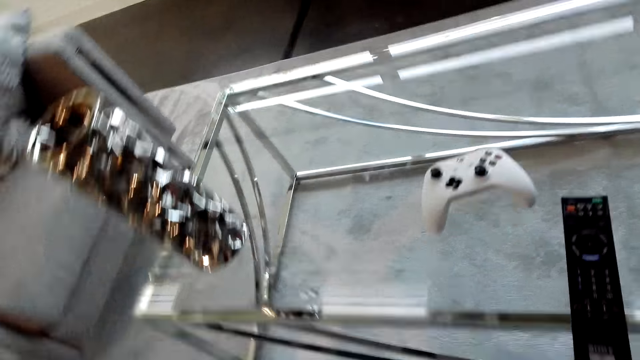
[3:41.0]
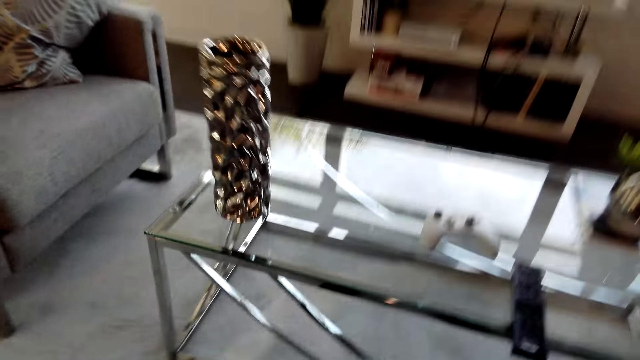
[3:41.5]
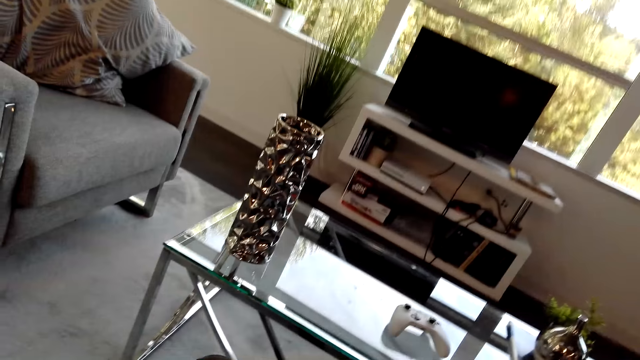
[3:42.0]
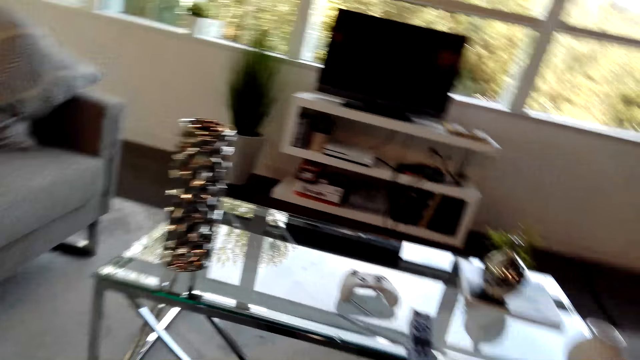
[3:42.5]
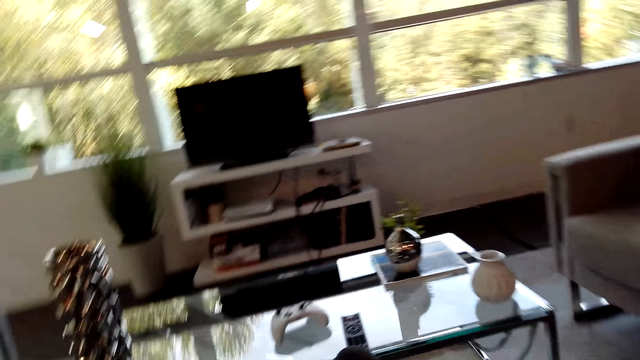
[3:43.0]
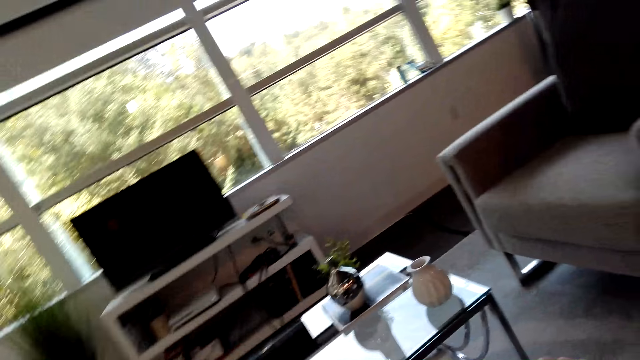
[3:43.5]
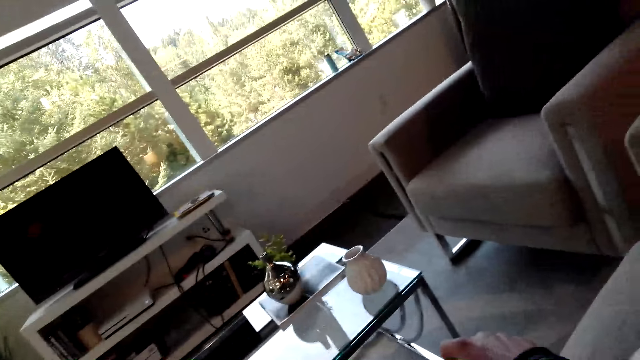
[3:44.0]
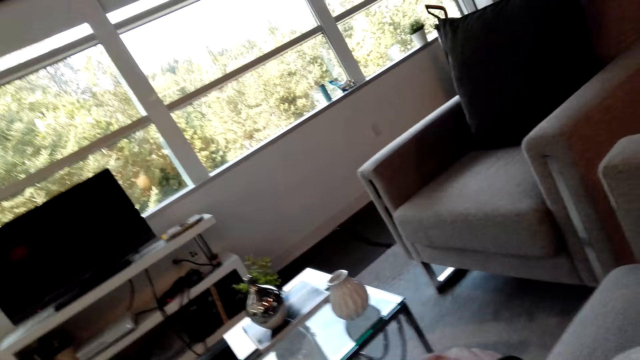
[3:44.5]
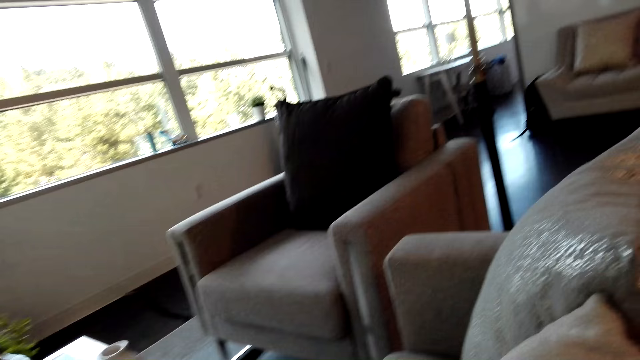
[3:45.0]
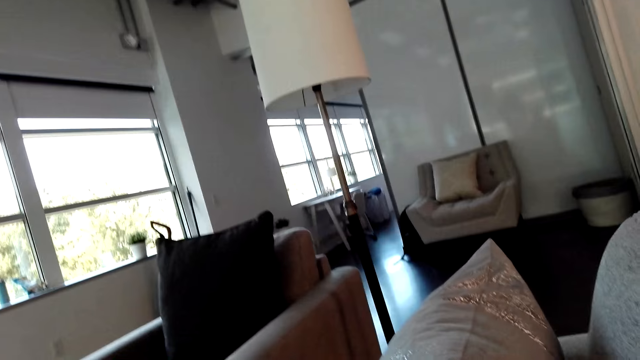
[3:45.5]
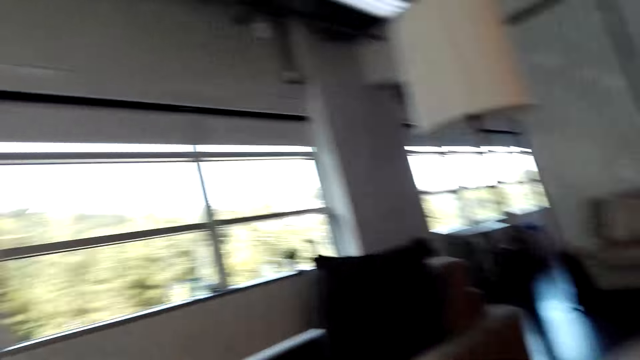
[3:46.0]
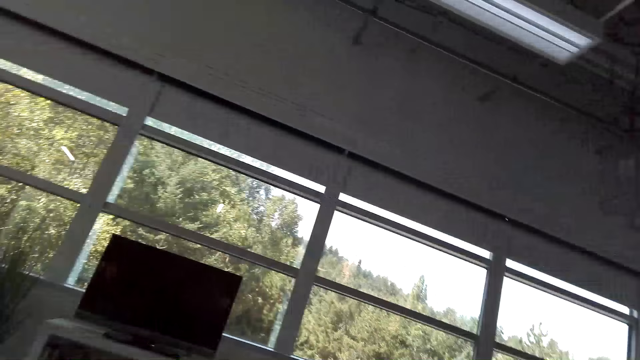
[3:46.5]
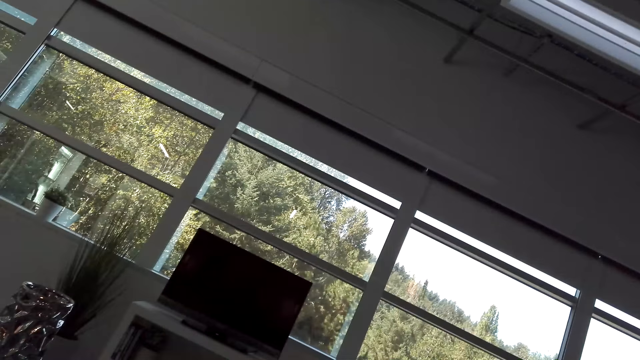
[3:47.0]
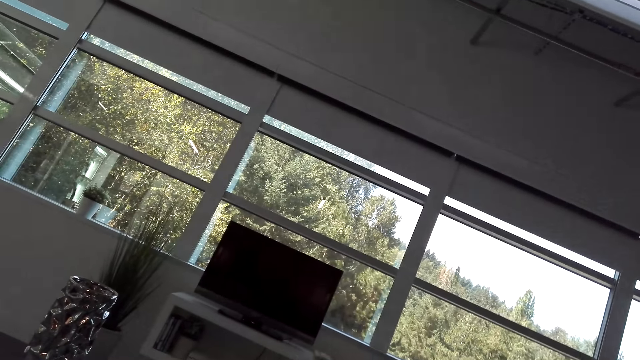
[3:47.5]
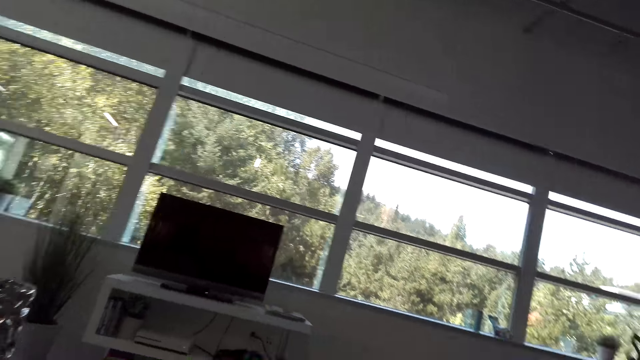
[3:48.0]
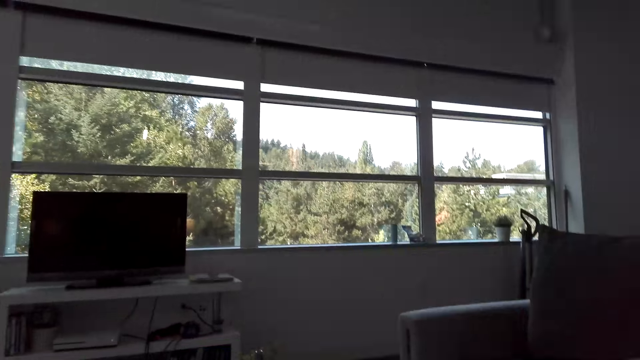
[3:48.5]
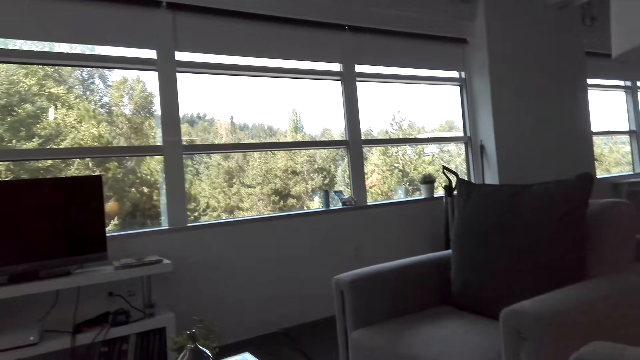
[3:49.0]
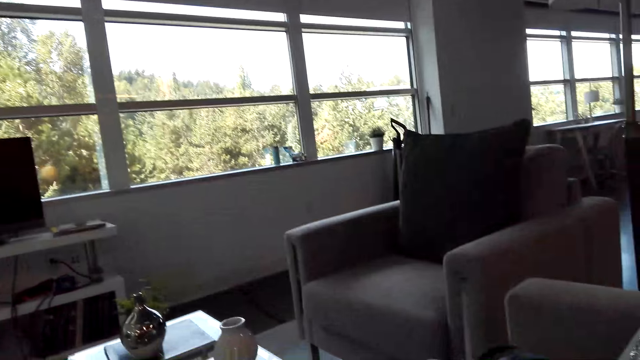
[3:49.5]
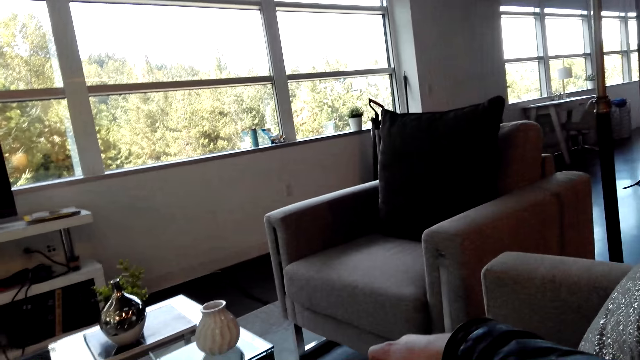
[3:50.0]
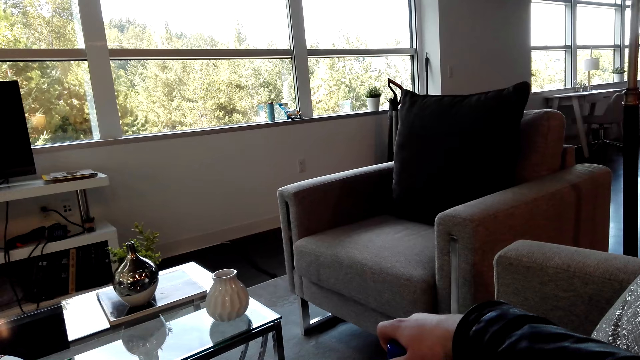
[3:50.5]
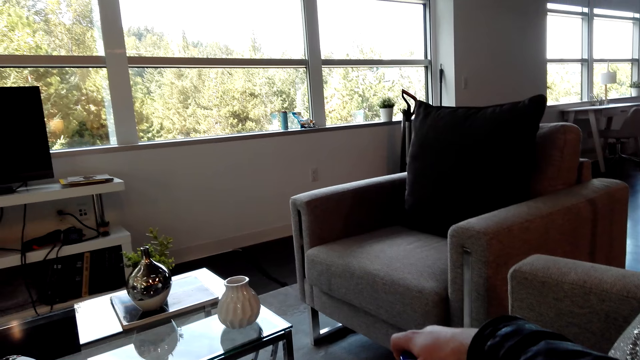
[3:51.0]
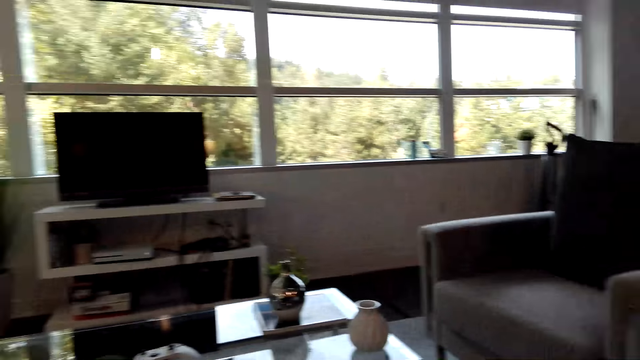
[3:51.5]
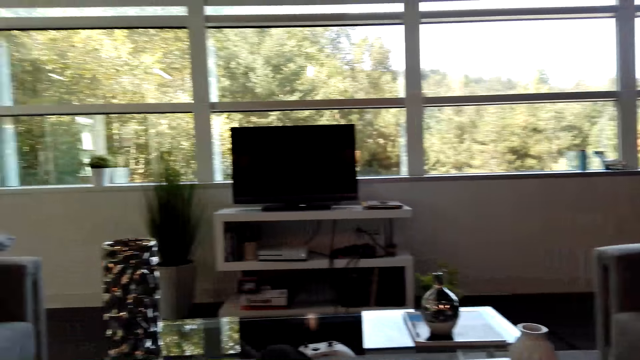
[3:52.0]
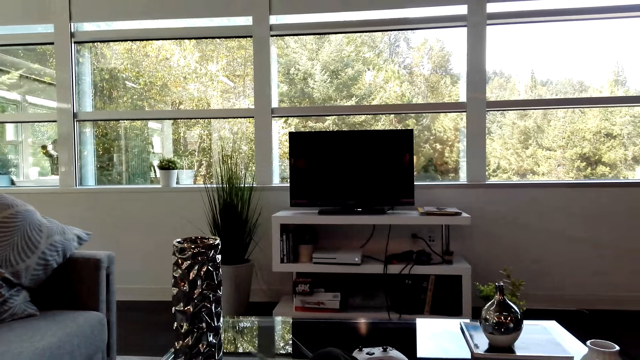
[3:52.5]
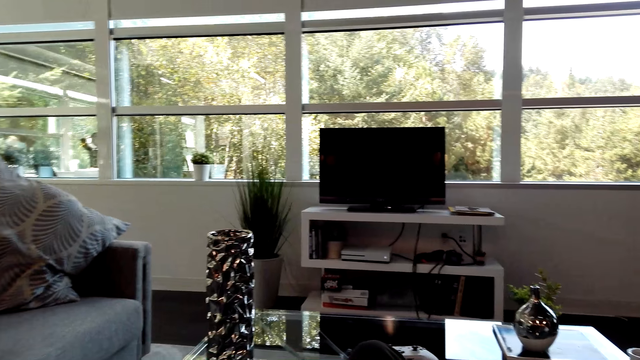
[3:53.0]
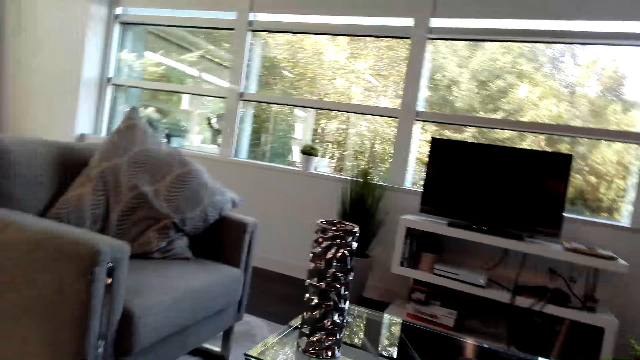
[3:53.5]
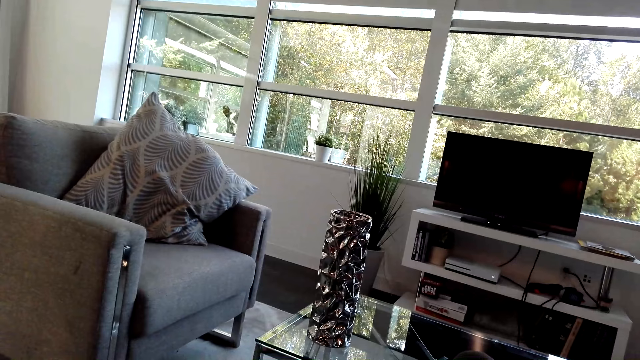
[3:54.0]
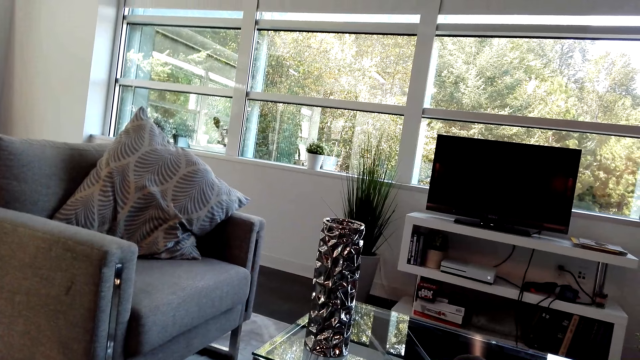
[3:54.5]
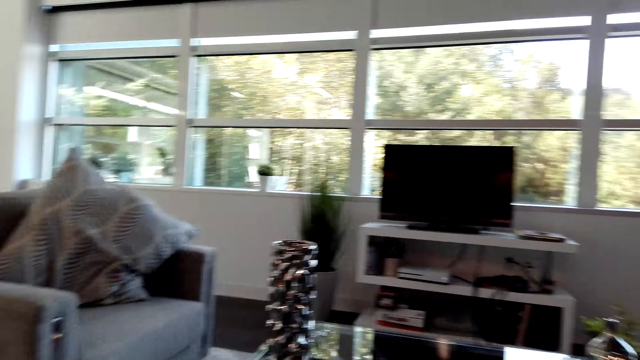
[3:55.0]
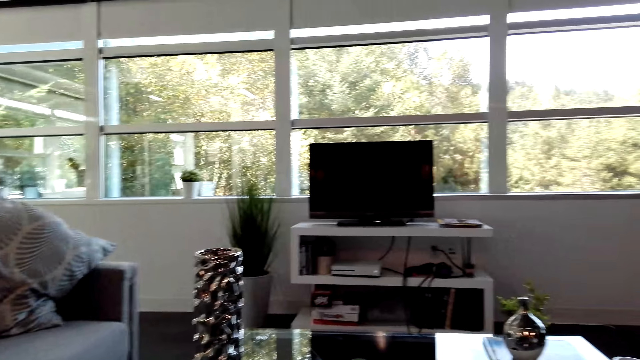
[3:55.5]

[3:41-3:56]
The camera wearer sits on the couch. A man talks with the camera wearer. The camera wearer looks around the house. They talk with the man. They look around. They talk with the man.

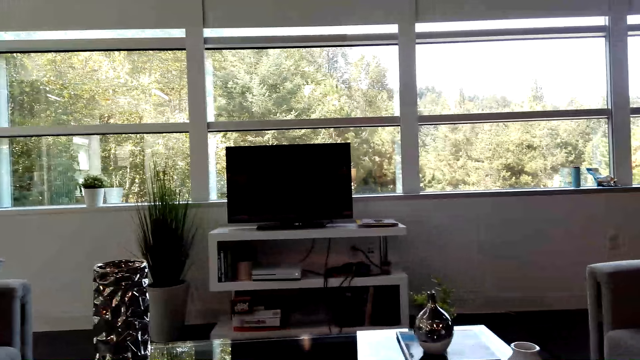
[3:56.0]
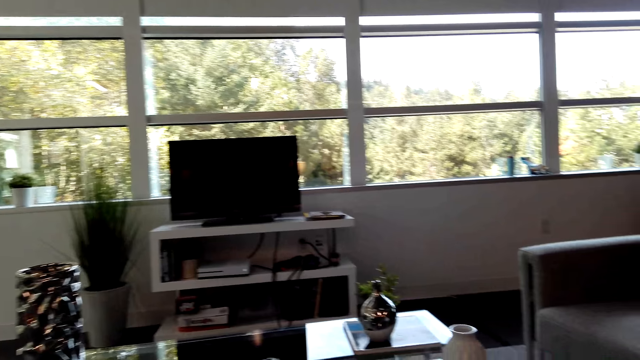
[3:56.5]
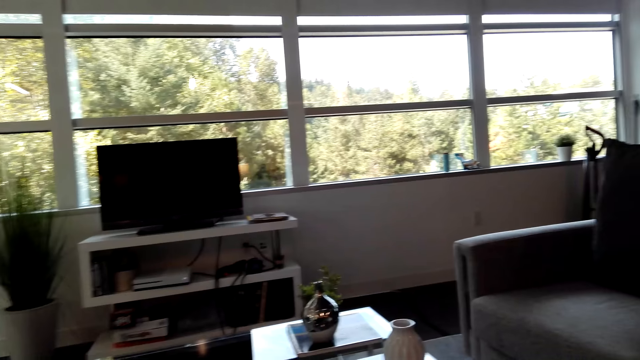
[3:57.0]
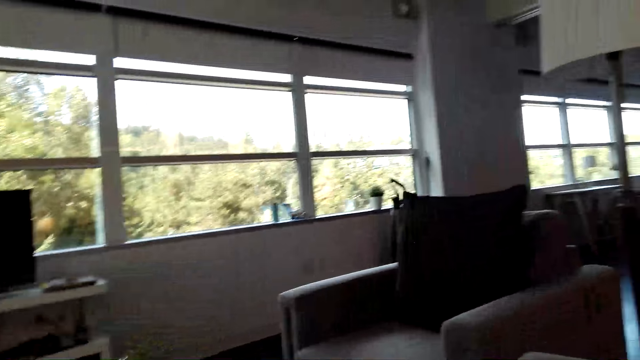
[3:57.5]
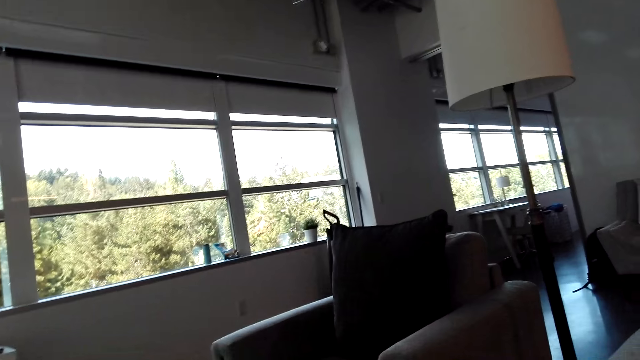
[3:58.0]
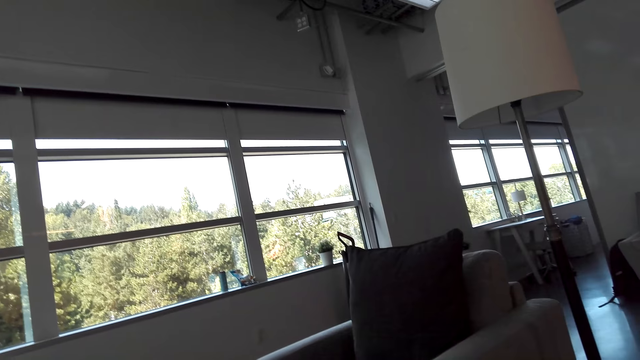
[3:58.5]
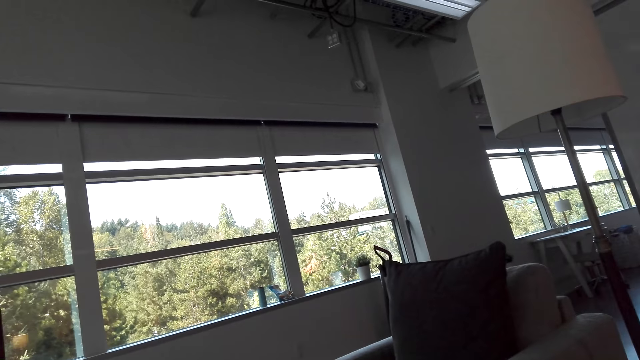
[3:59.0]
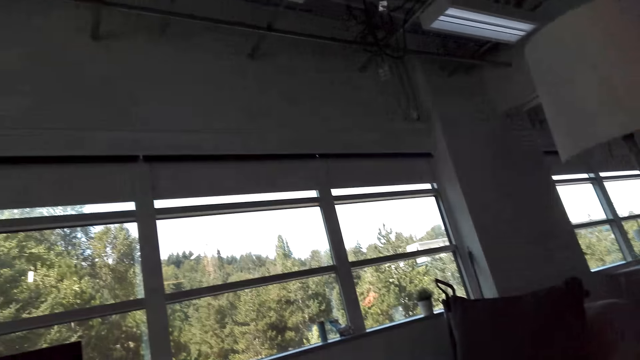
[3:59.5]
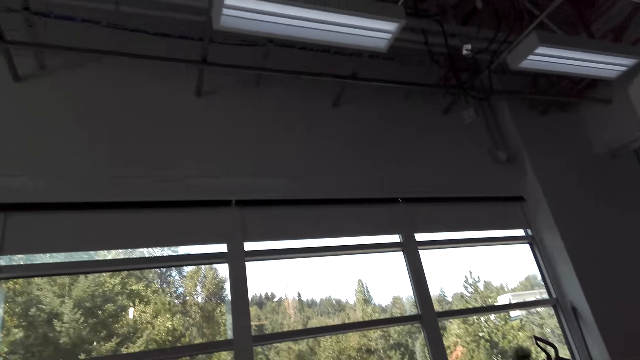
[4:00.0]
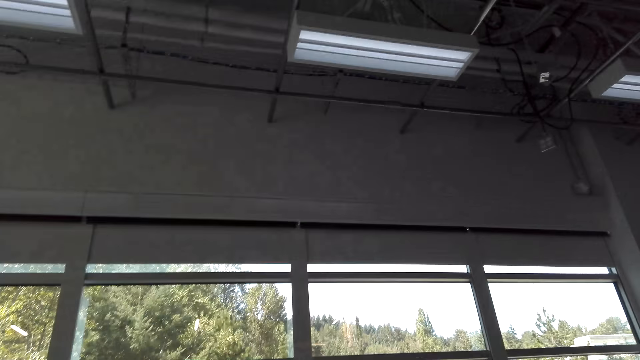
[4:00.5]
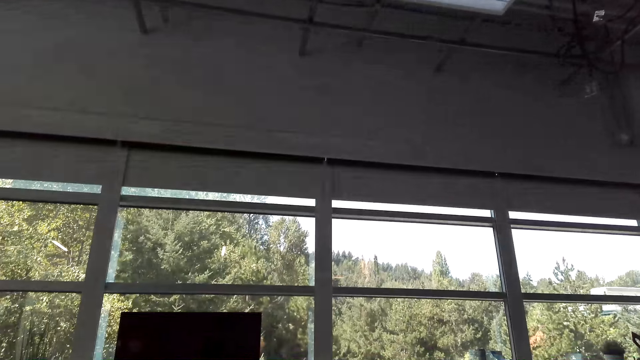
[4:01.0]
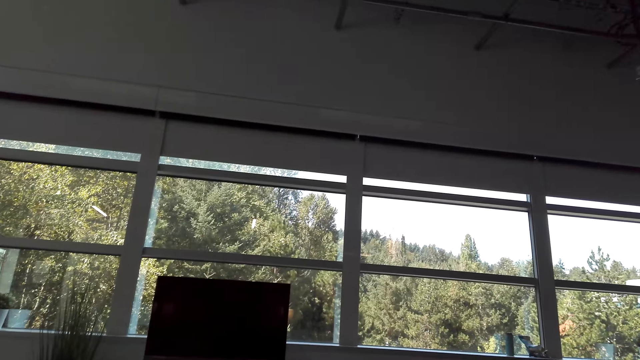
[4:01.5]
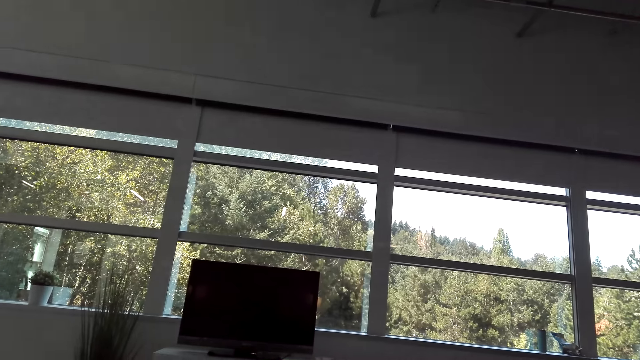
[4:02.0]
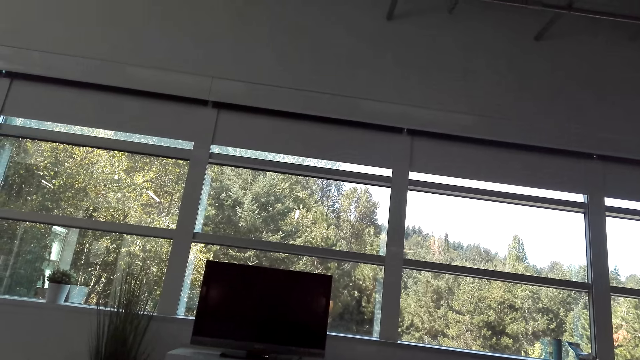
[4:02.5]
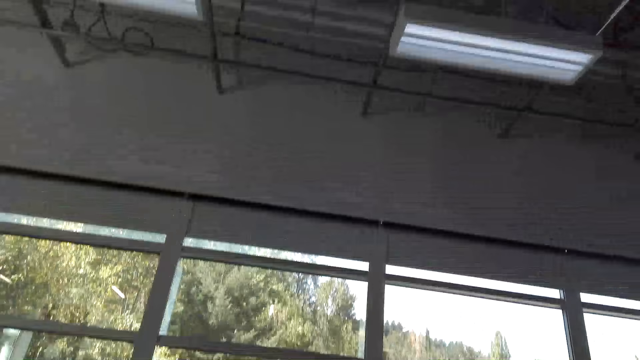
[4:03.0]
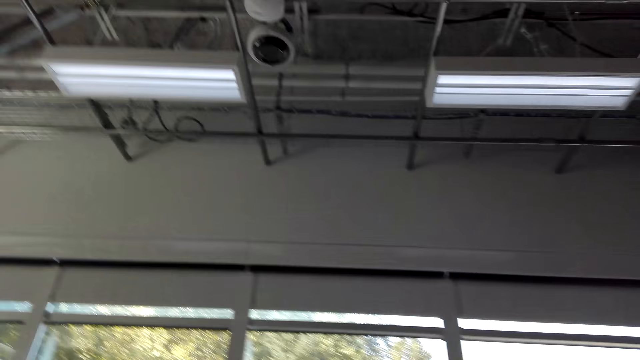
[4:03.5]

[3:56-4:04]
A man talks with the camera wearer. The camera wearer looks around.
